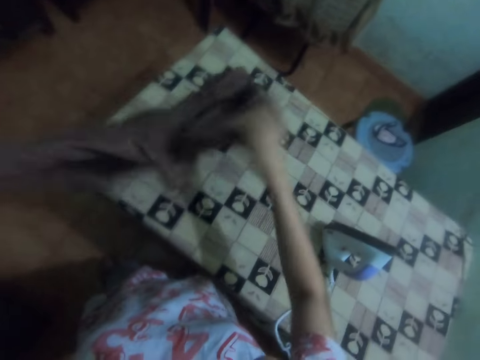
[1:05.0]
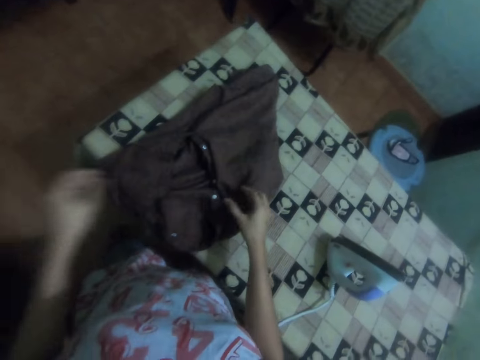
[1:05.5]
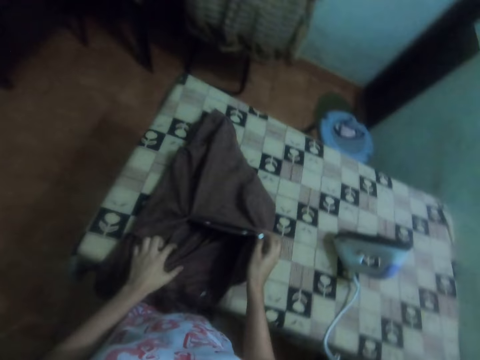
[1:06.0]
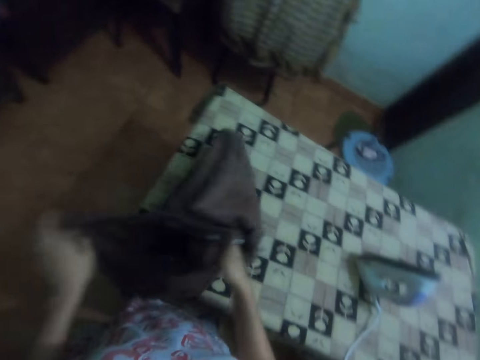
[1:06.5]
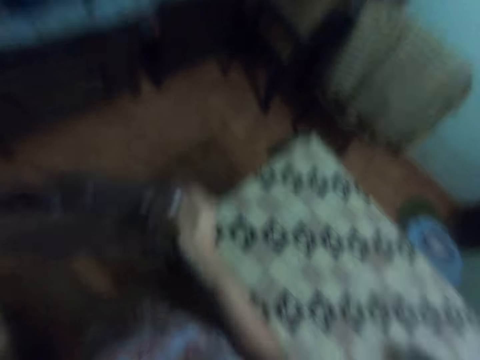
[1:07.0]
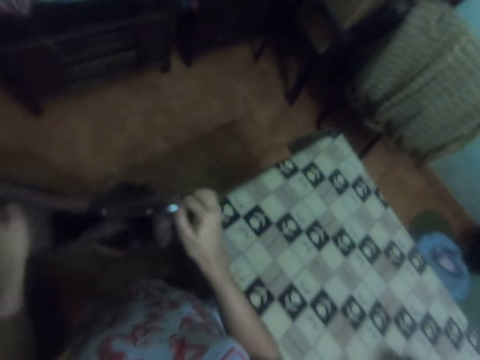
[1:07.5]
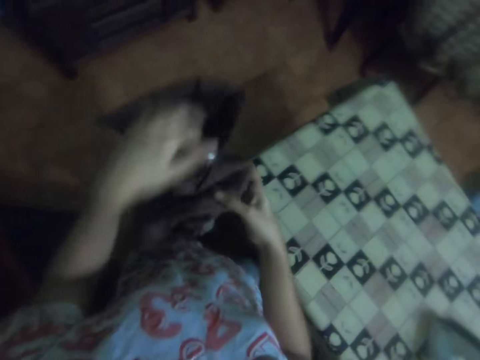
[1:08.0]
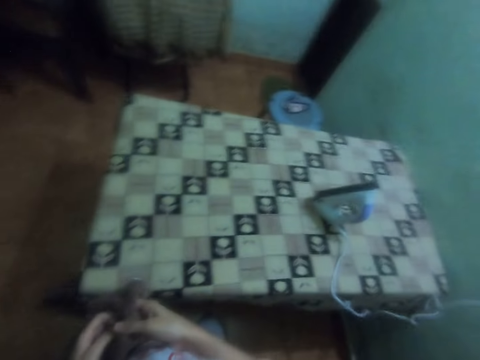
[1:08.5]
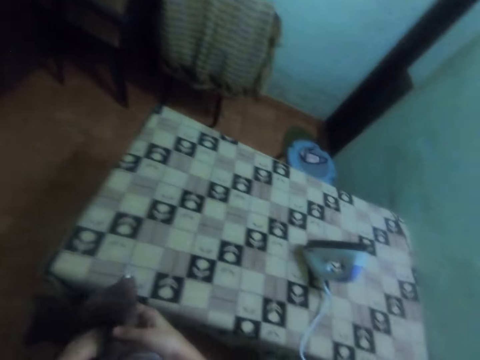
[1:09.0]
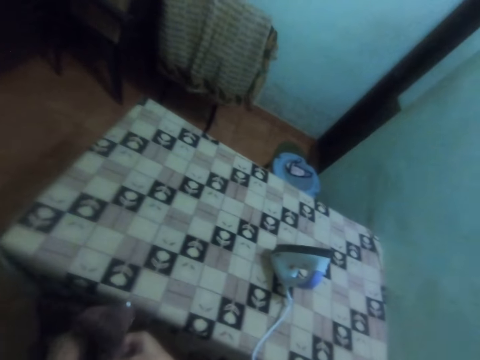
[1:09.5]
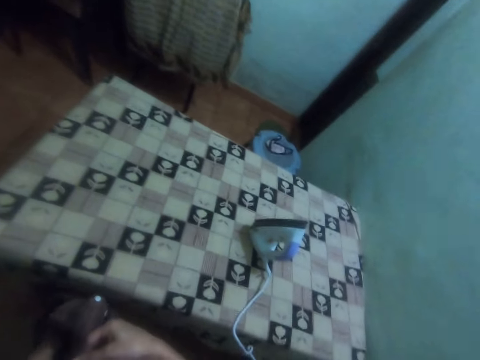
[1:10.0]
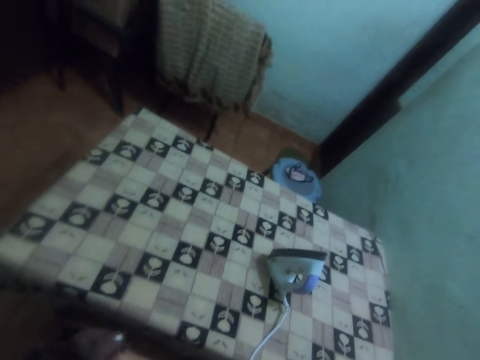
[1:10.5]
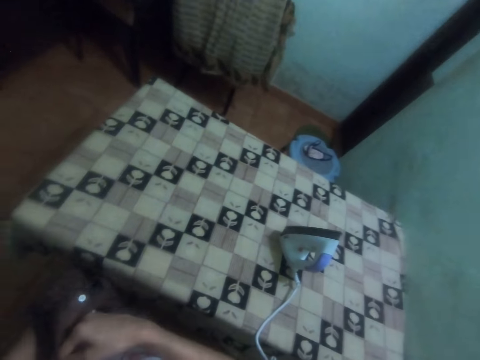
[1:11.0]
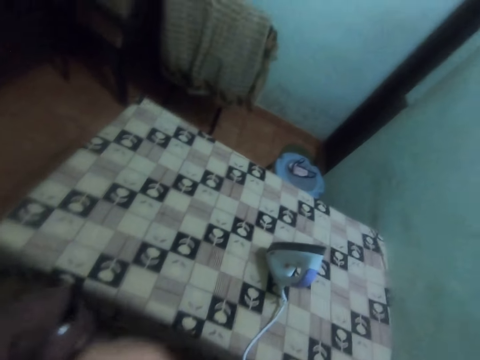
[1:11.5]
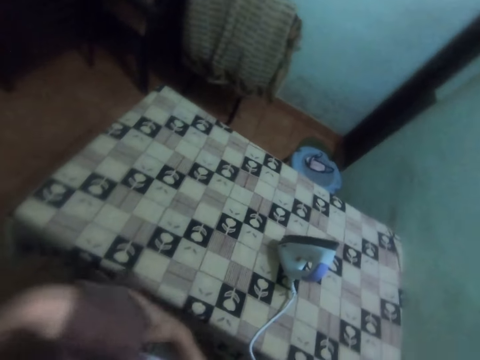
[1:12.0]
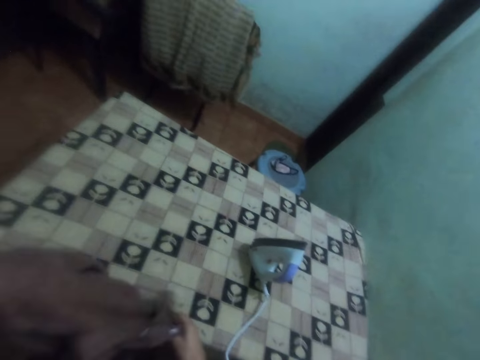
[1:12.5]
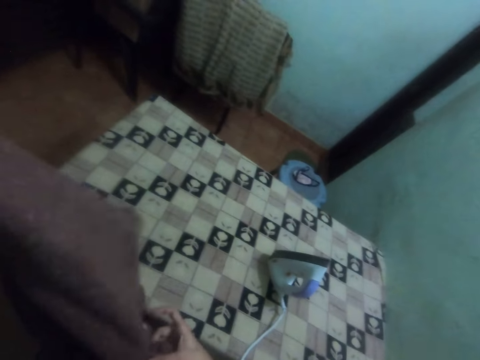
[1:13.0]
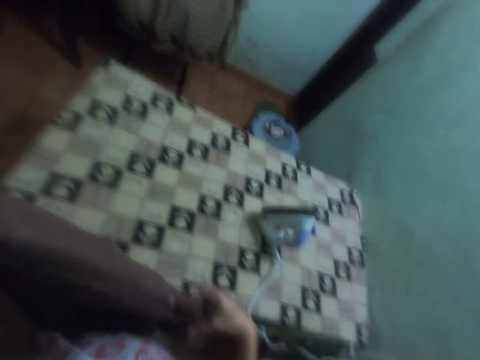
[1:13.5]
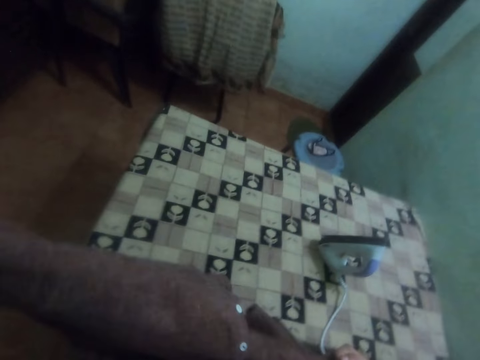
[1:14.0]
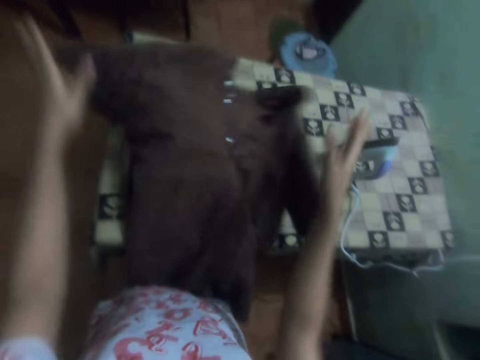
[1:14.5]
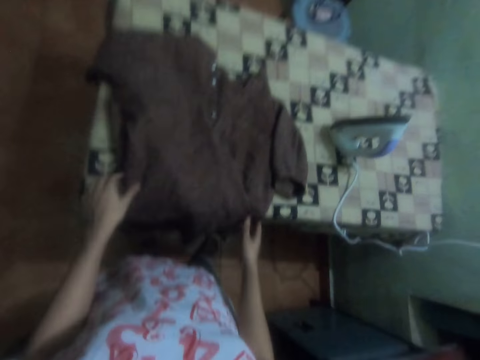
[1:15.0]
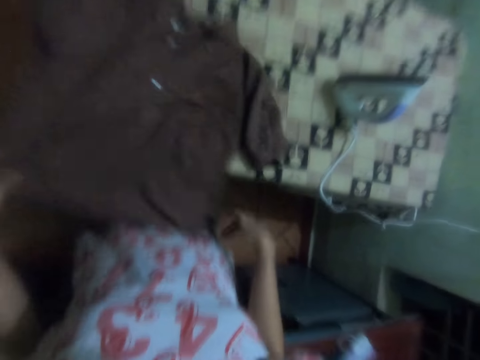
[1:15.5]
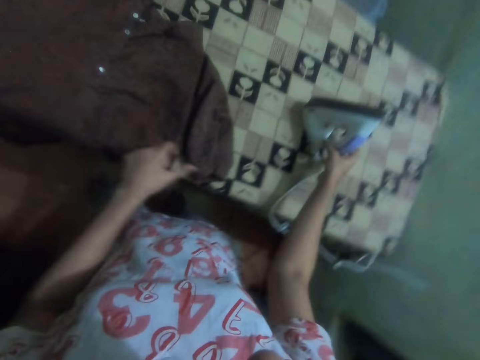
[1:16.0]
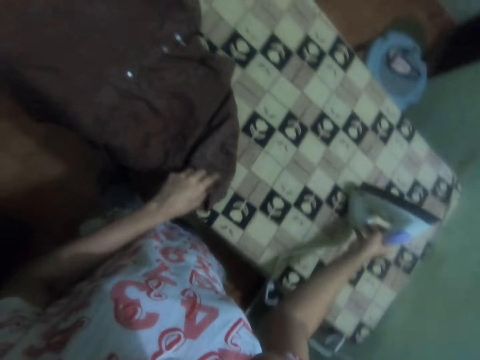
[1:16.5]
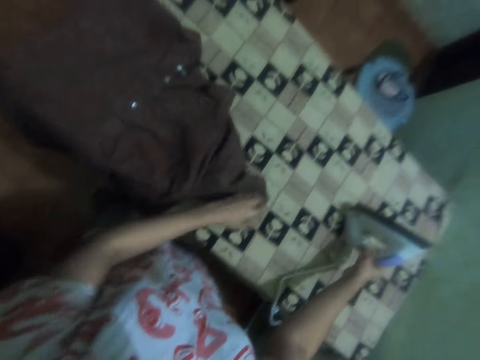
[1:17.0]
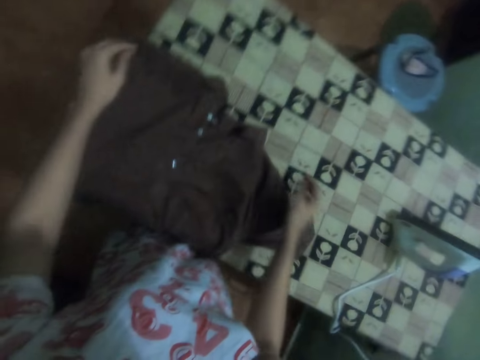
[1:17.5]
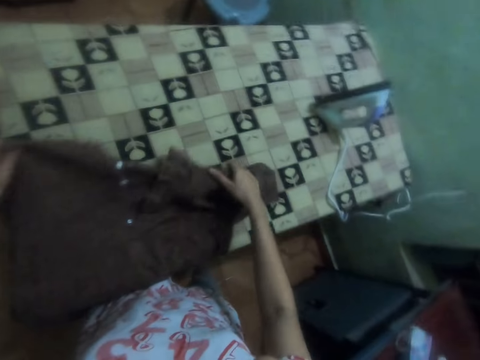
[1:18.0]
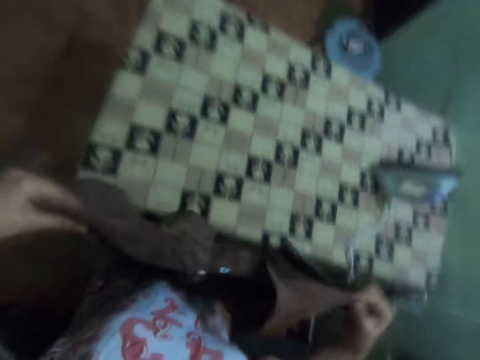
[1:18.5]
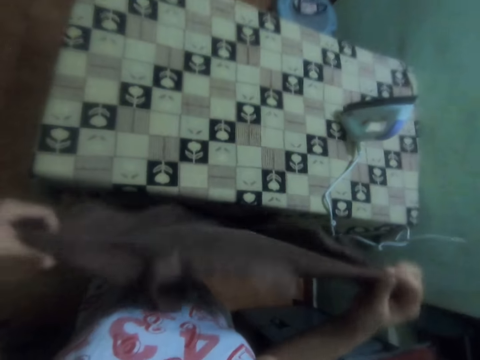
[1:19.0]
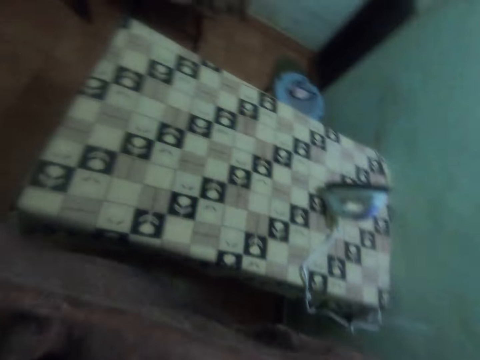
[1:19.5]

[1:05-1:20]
The camera wearer spreads the cloth on the table with both hands. They sing. They pick up the shirt on the table. They shake the cloth. They turn the cloth. They drop the shirt on the table. They spread the cloth on the table with both hands. They move the shirt on the table. They grab the iron on the table with the right hand. They move the iron from the table. They sing. They pick up the shirt from the table.

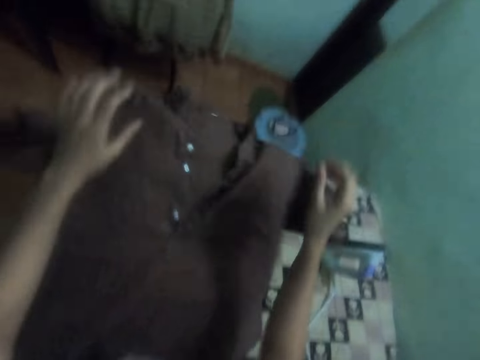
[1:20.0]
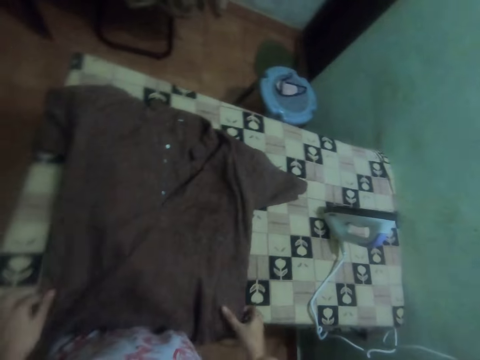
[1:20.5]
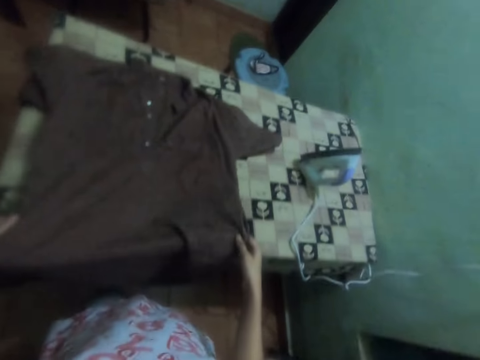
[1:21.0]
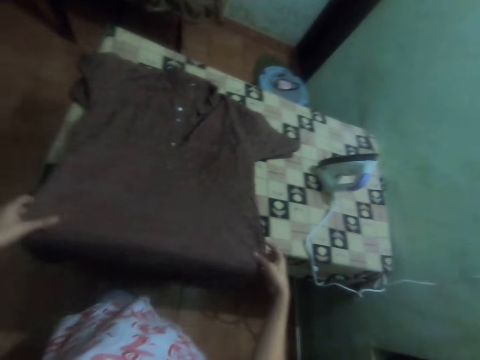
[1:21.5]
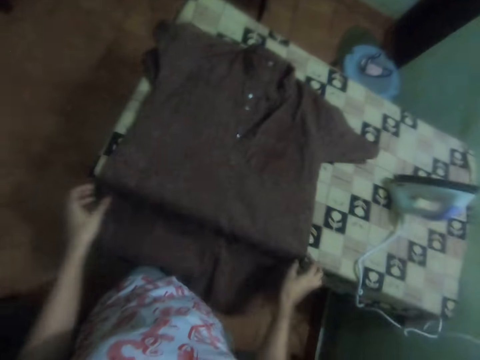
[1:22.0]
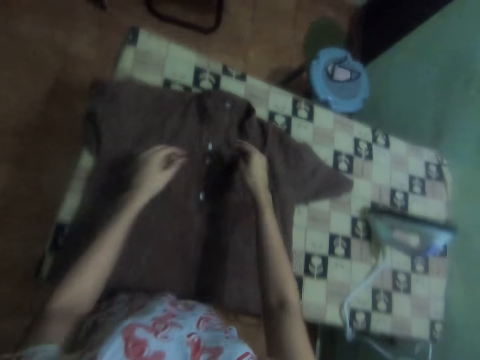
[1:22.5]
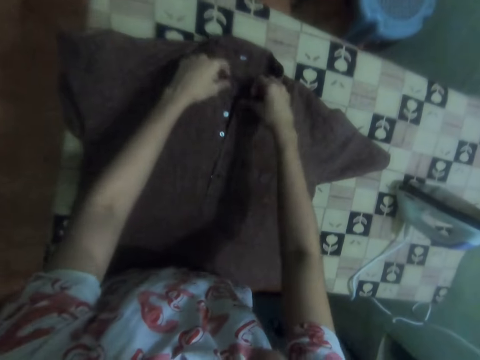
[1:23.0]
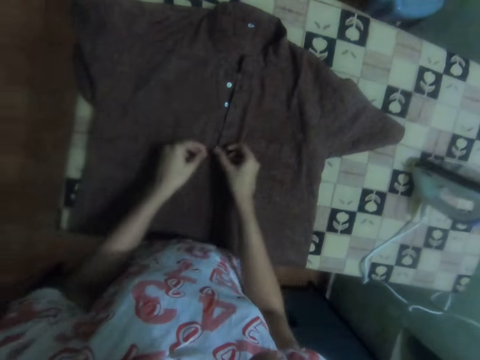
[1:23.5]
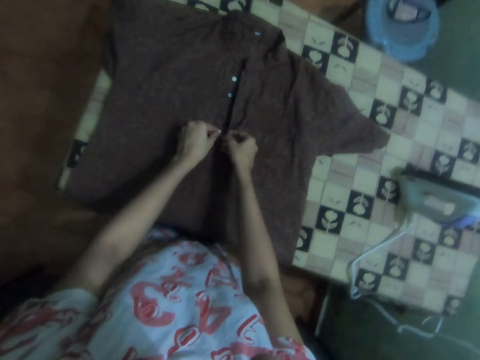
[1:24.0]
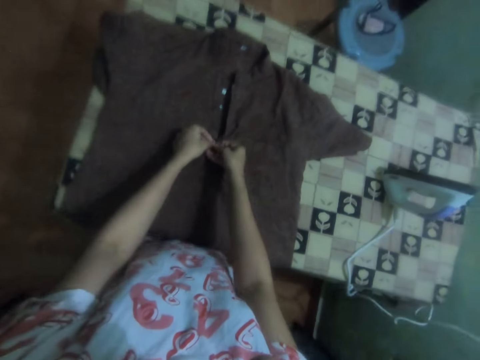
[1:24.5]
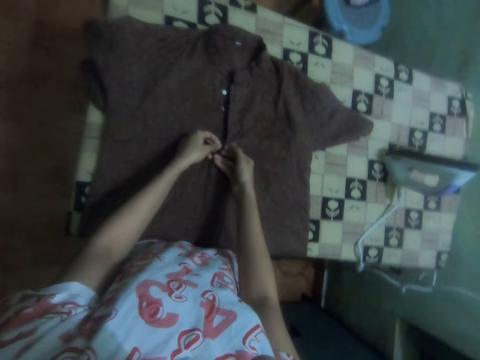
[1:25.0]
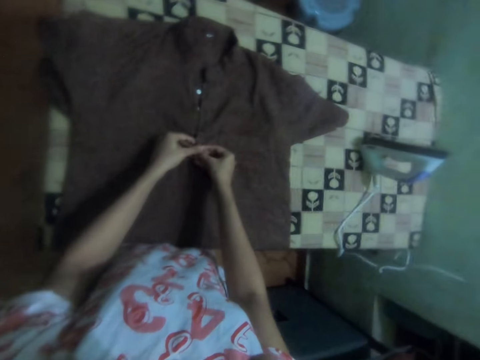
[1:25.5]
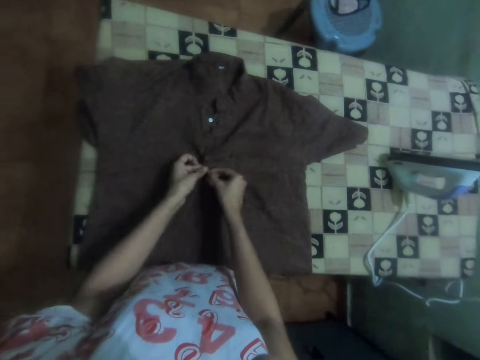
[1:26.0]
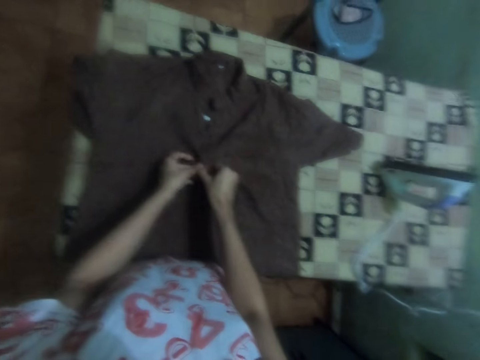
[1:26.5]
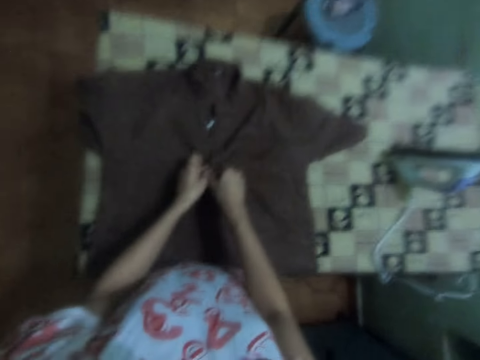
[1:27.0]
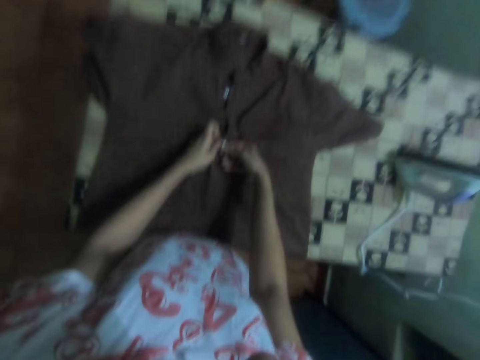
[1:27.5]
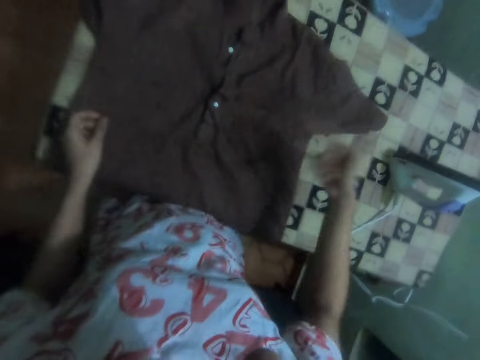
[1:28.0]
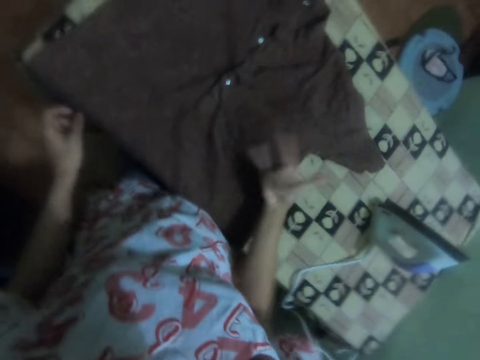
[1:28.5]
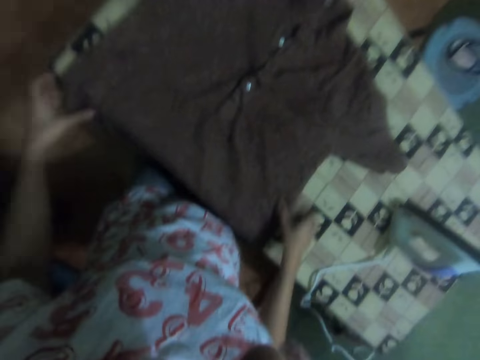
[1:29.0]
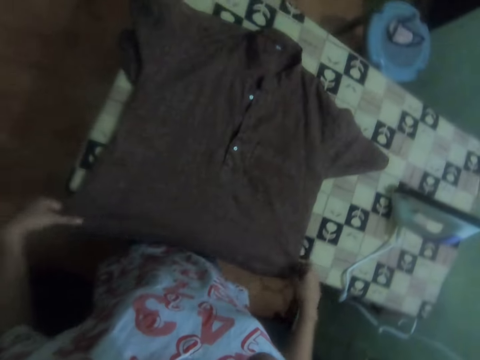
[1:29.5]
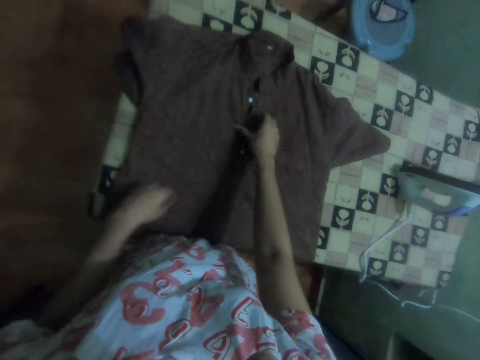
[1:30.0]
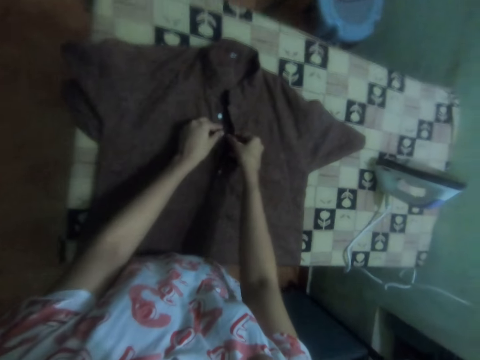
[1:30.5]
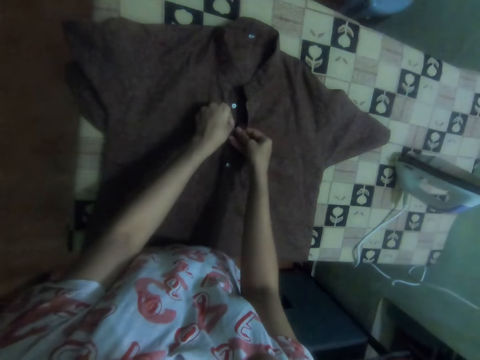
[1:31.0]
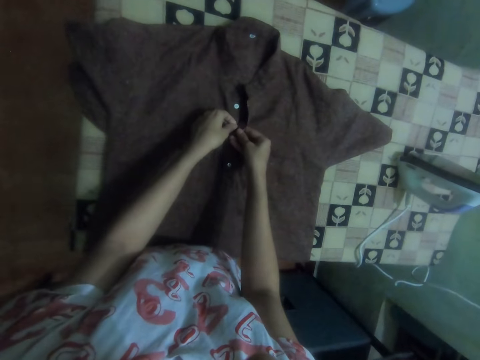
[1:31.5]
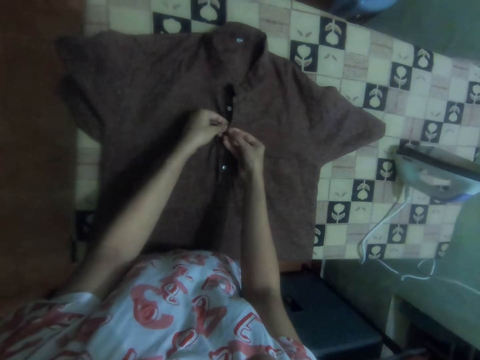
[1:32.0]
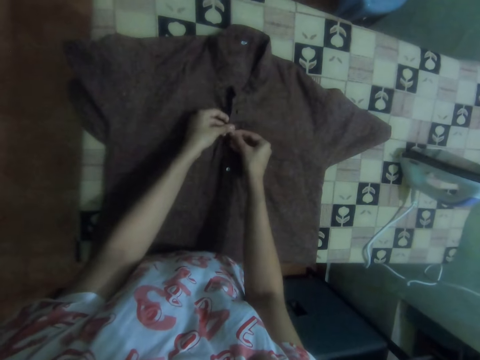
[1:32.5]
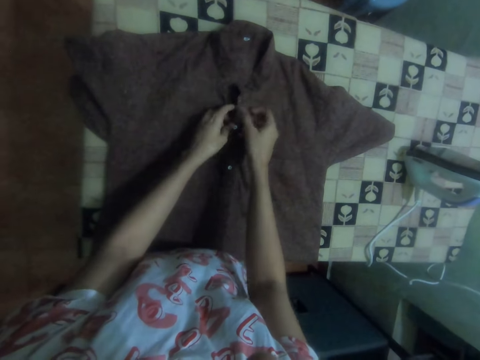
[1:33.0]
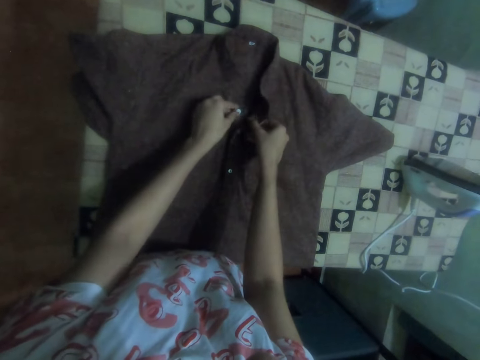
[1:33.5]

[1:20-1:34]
The camera wearer drops the shirt on the table. She spreads the cloth on the table with both hands. She adjusts the shirt on the table. She sings. She fastens the shirt on the table. She closes the buttons on the cloth with both hands. She shakes the right hand. She adjusts the shirt on the table. She holds the cloth on the table with both hands. She closes the buttons on the cloth with both hands.
